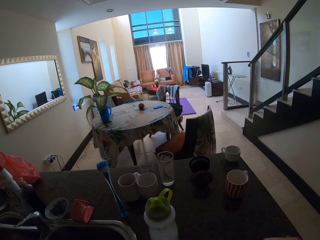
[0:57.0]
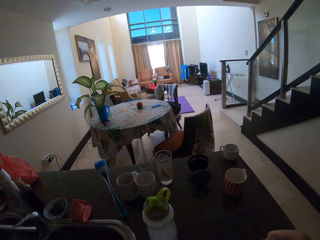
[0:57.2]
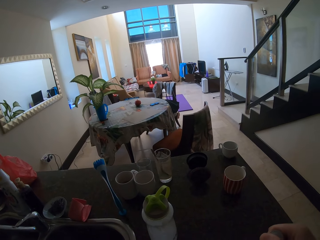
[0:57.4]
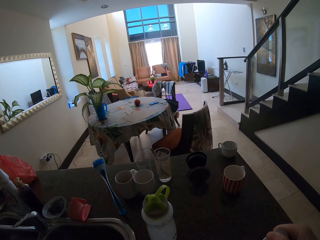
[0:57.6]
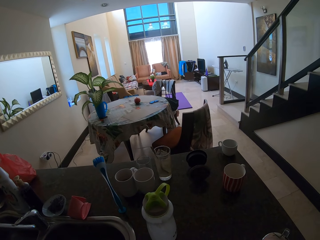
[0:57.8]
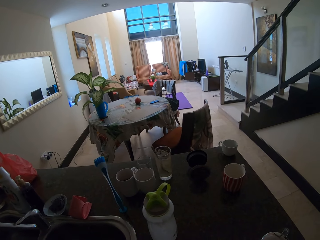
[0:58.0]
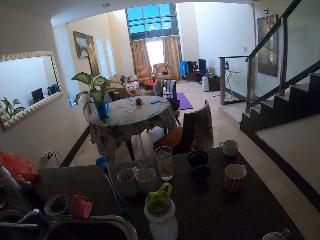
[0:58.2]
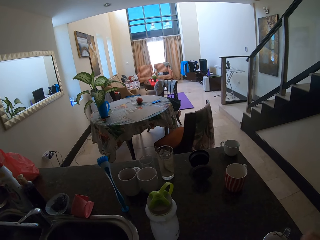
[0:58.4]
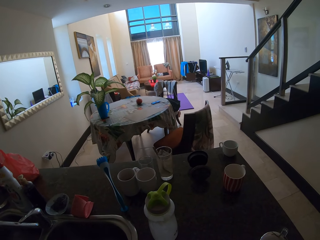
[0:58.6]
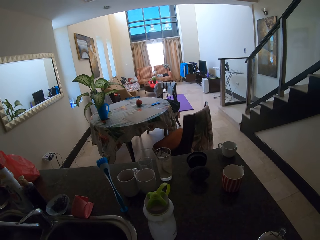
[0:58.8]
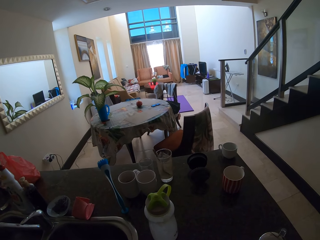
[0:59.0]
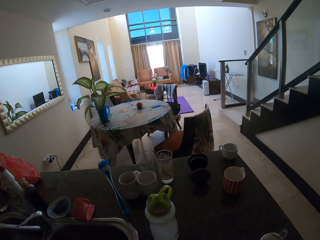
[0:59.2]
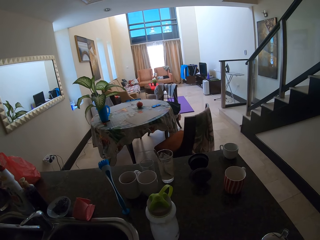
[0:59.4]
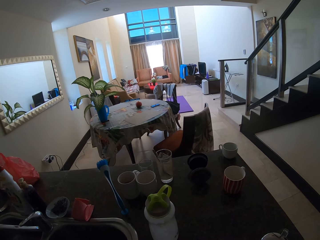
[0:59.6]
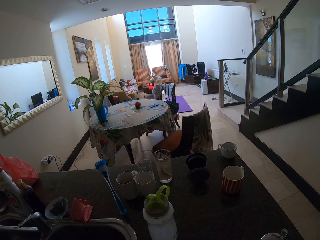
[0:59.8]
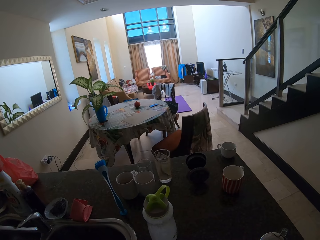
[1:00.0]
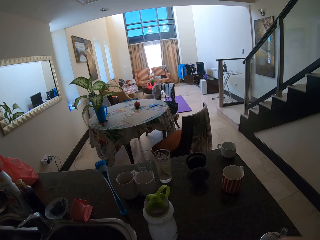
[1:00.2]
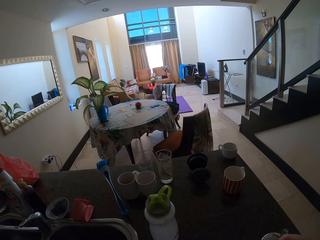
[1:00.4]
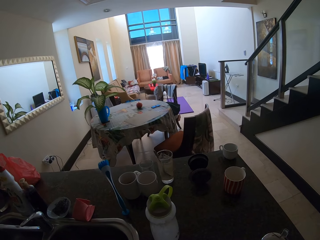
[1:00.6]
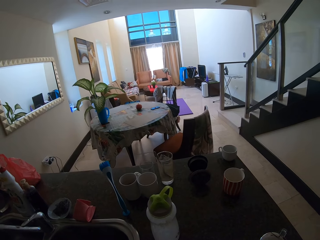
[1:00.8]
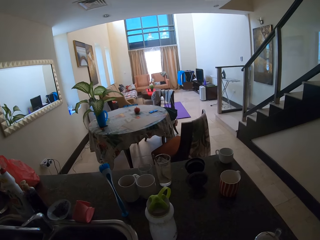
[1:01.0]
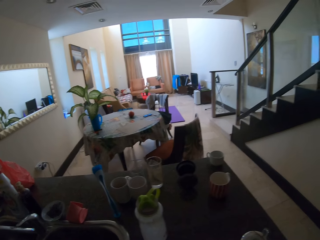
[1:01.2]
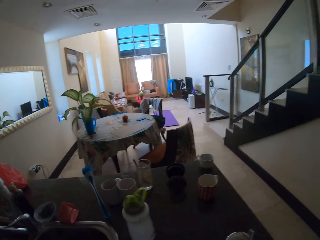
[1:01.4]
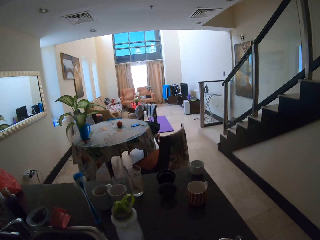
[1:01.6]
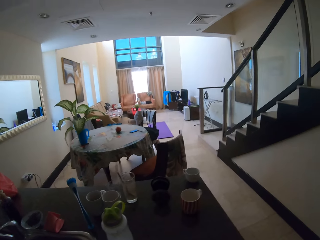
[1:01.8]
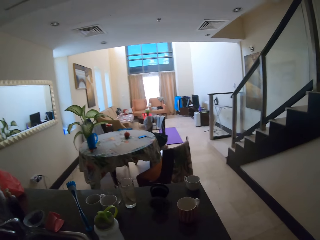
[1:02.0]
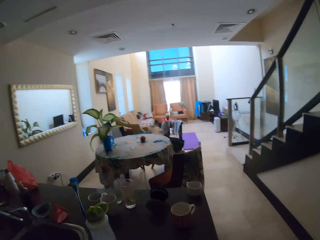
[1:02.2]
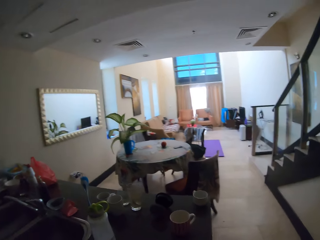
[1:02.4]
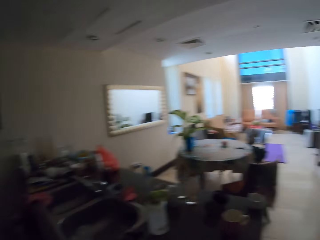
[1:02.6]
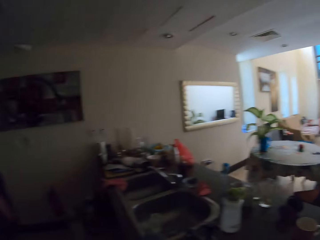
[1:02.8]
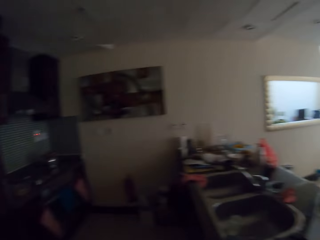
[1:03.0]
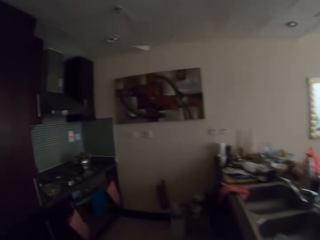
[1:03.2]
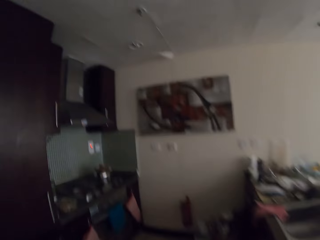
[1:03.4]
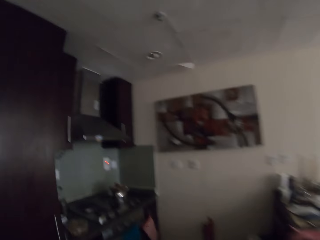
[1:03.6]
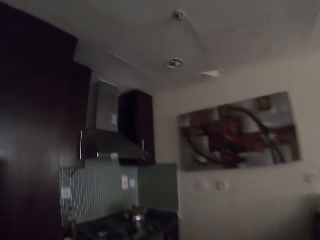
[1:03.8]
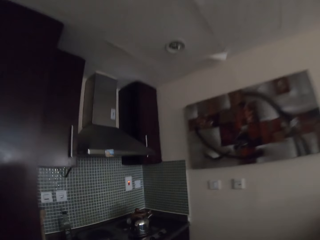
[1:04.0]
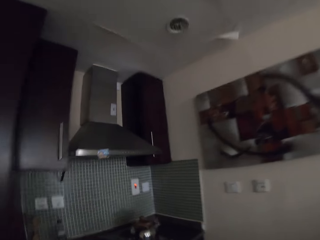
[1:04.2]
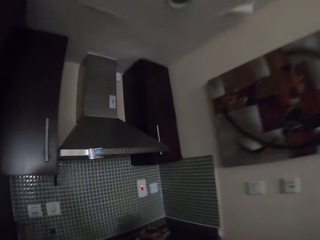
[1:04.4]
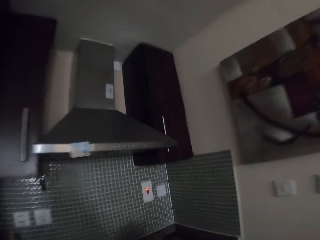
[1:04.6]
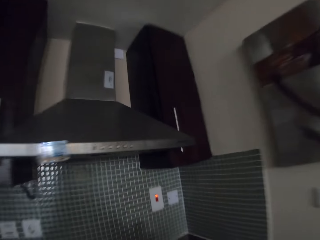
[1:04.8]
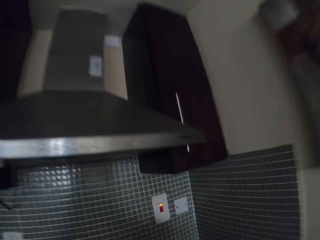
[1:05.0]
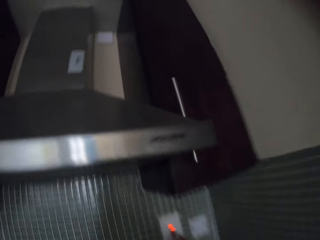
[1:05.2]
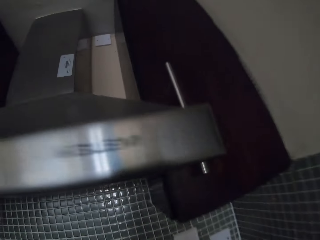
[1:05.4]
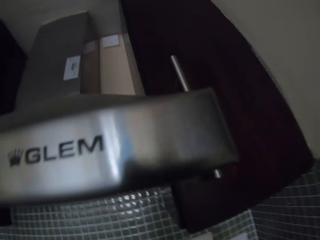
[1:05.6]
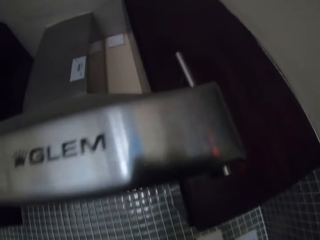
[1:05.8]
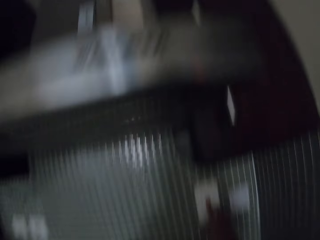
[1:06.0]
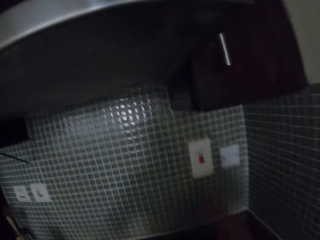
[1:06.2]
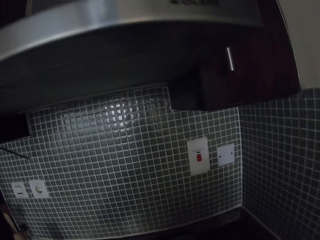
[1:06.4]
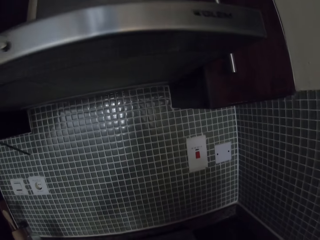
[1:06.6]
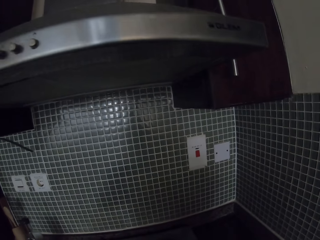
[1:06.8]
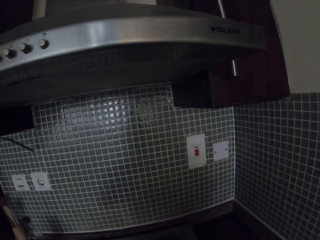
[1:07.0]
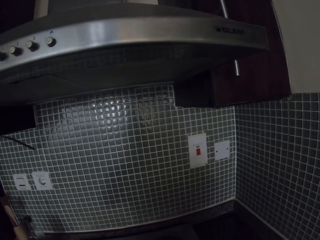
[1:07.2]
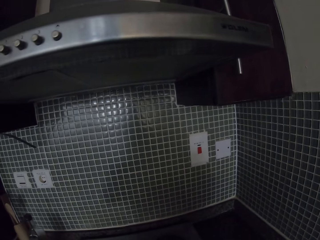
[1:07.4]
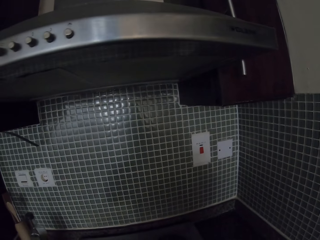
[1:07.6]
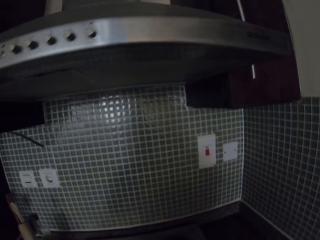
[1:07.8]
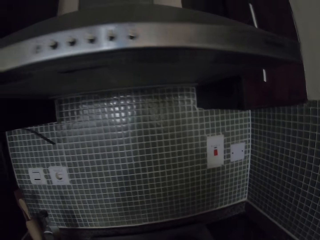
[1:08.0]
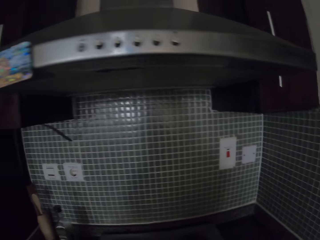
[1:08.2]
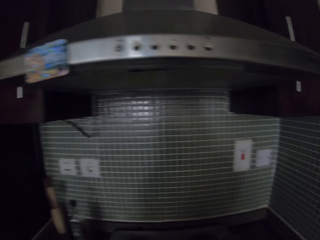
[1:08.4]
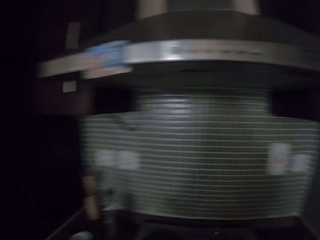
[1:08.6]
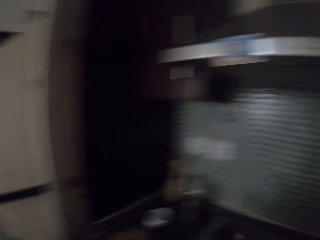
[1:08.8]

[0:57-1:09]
The camera wearer moves a few steps. They switch on the power socket.

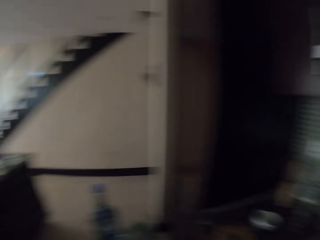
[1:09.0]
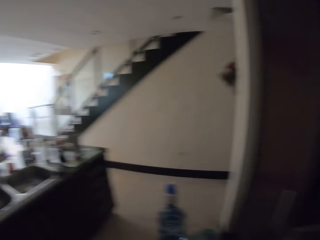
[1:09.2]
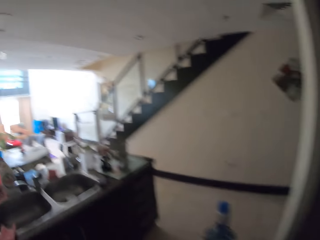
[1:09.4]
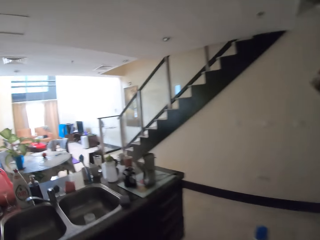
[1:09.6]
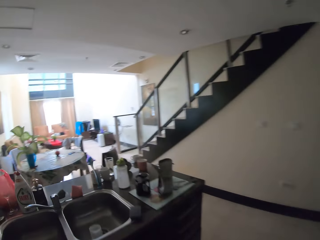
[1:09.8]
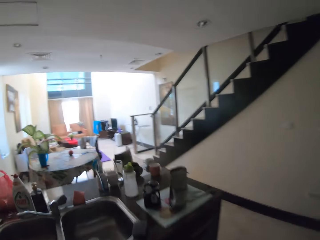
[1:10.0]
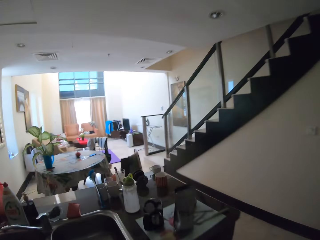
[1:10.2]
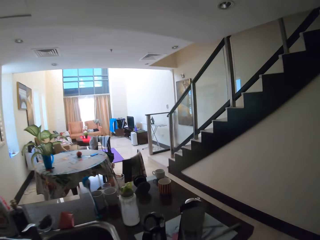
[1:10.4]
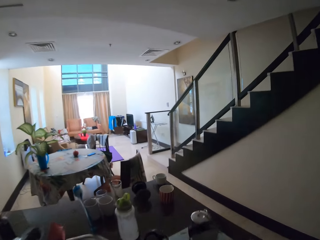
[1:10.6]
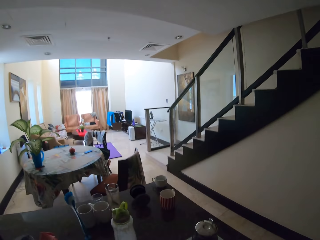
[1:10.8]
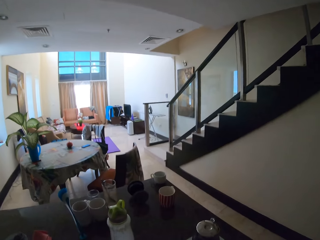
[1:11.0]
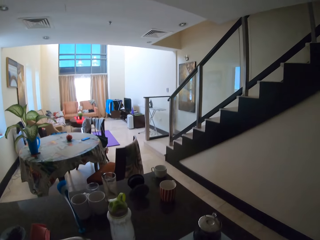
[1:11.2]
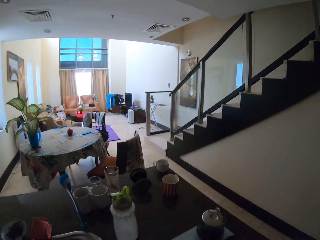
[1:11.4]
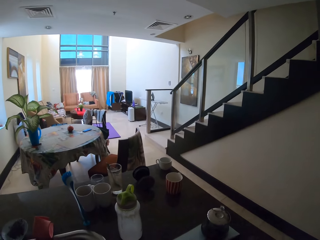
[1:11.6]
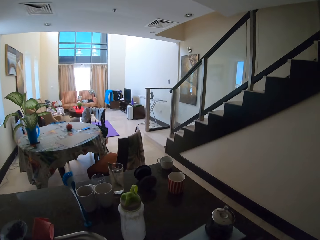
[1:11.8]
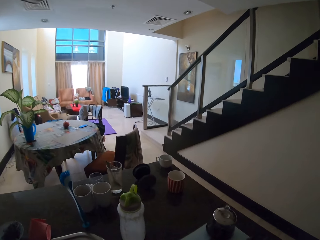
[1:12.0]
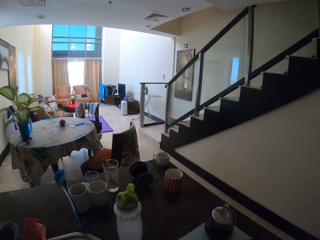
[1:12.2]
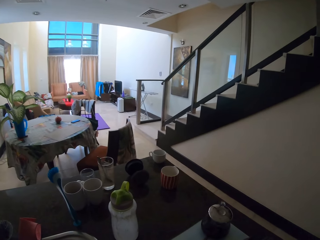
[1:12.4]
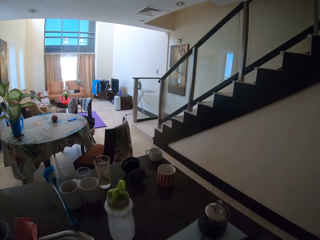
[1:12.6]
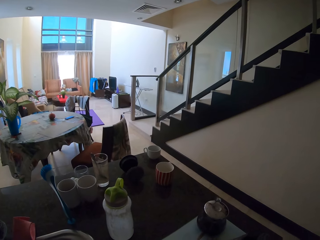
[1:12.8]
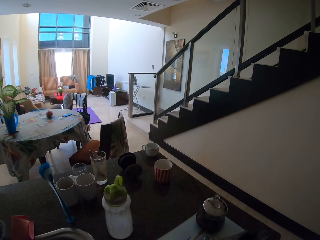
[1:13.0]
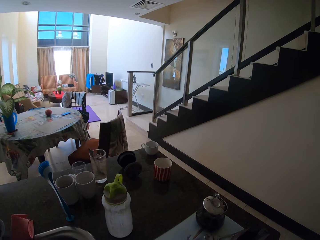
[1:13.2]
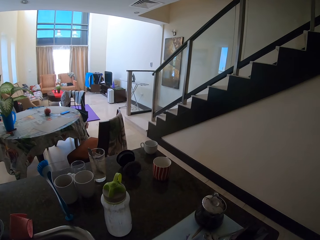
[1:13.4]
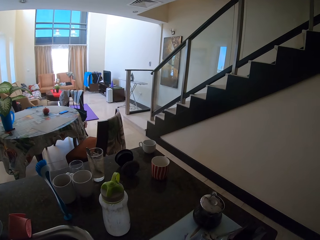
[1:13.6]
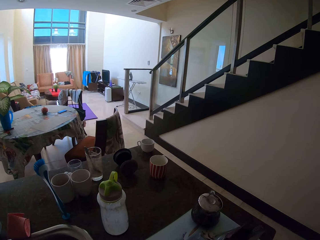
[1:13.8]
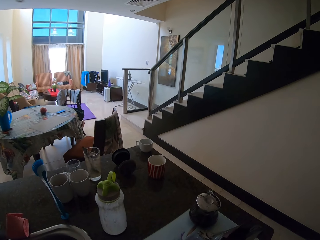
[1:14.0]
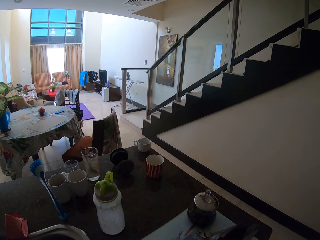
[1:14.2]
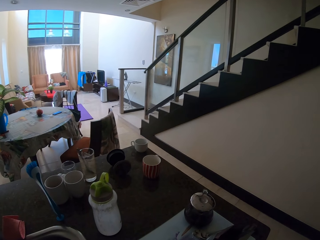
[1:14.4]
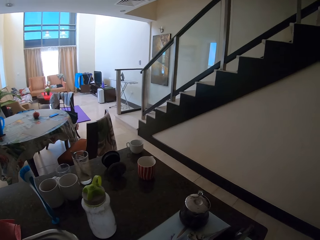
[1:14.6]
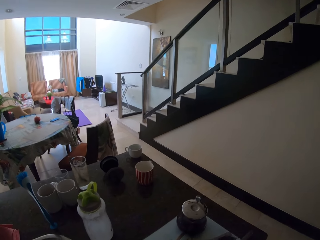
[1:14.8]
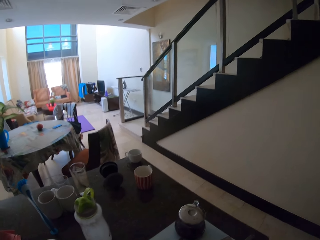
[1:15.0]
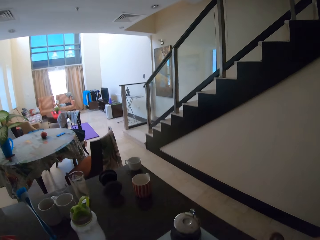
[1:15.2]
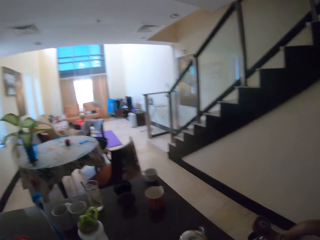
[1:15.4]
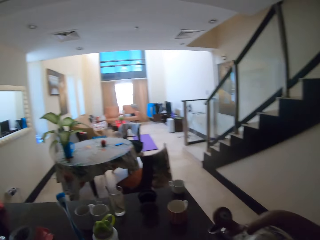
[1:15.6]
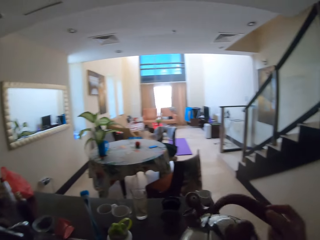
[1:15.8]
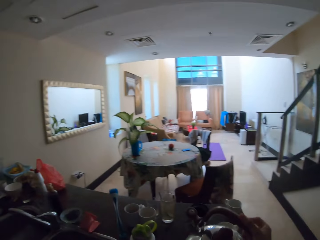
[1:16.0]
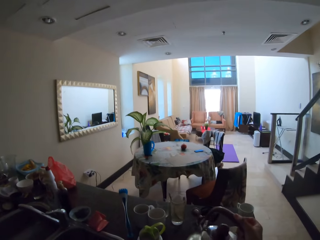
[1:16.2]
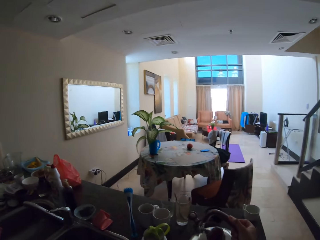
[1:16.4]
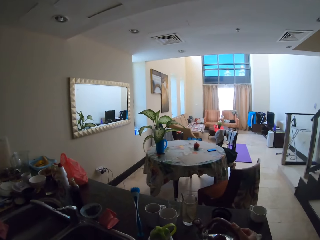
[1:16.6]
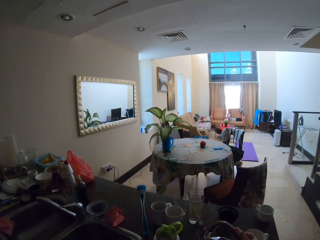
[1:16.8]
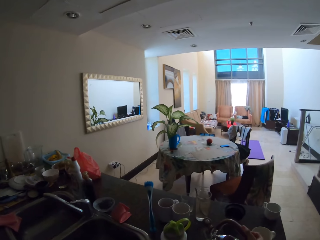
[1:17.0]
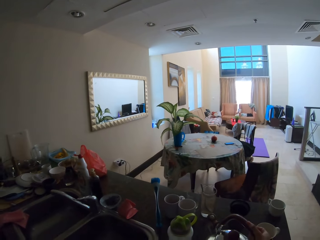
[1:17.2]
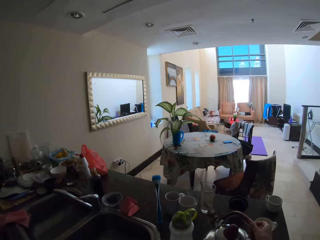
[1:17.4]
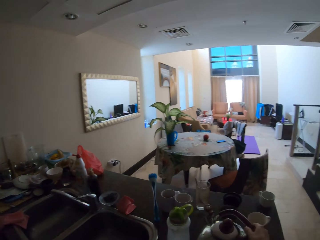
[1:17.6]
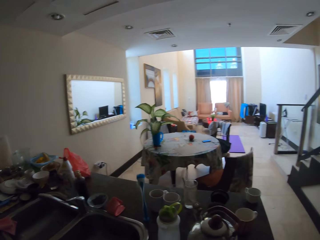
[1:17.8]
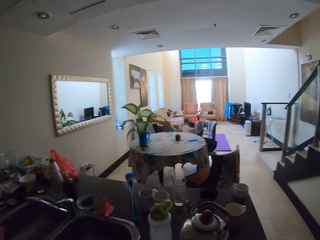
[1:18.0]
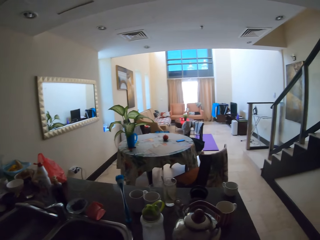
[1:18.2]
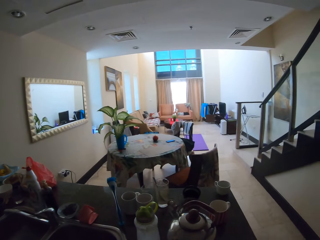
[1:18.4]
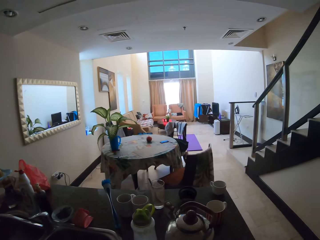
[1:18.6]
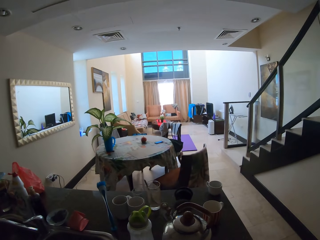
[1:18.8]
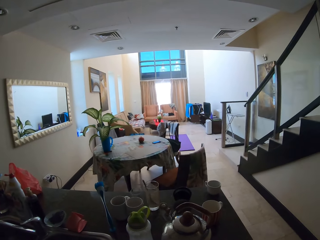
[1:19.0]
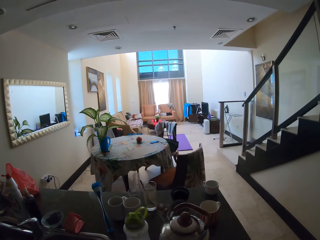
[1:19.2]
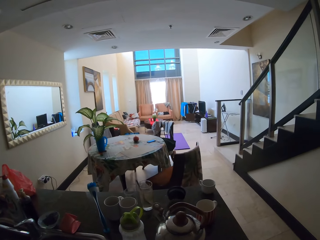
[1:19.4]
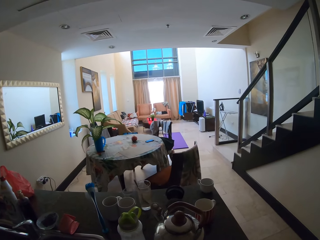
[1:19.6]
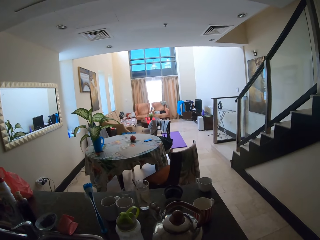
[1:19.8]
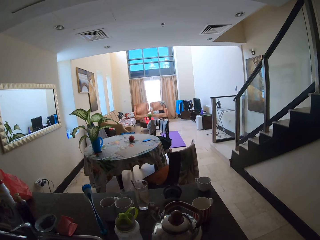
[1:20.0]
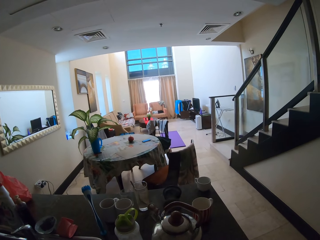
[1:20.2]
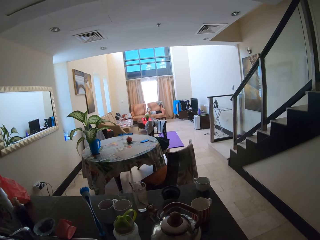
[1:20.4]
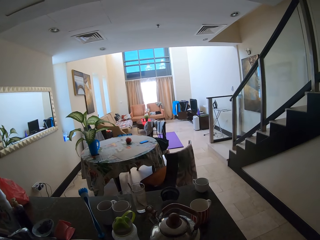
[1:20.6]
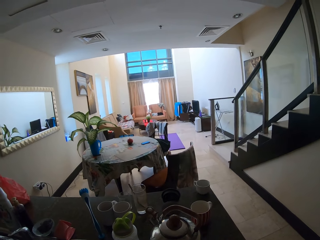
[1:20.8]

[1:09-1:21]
The camera wearer turns around. They put the kettle on the table.
